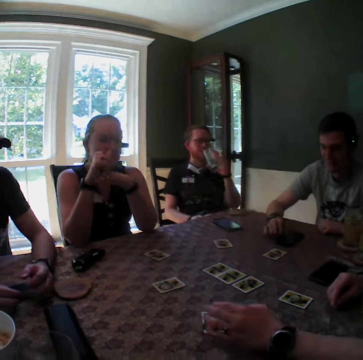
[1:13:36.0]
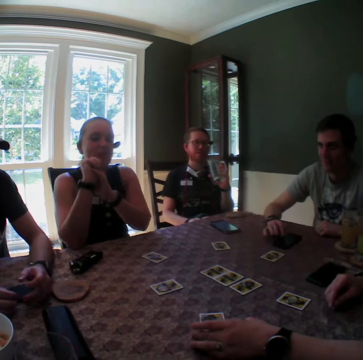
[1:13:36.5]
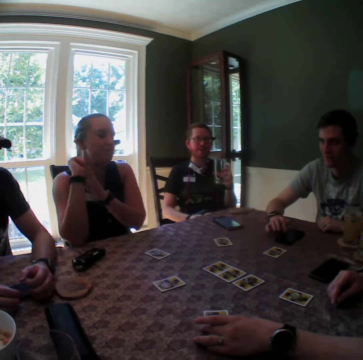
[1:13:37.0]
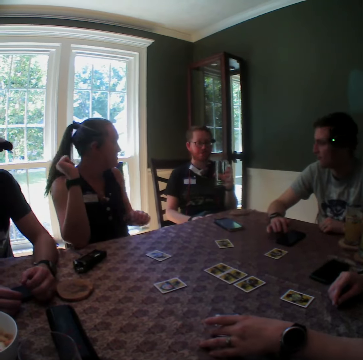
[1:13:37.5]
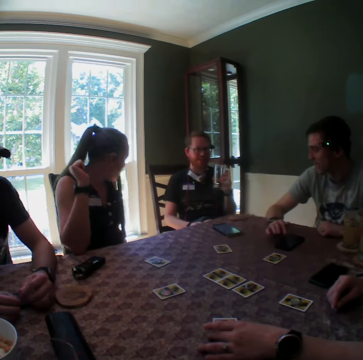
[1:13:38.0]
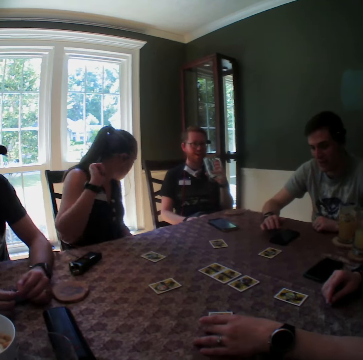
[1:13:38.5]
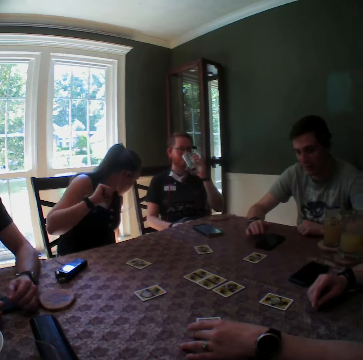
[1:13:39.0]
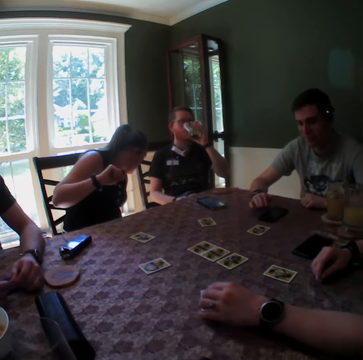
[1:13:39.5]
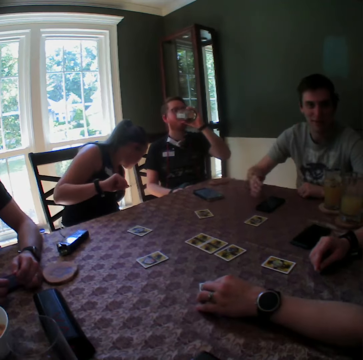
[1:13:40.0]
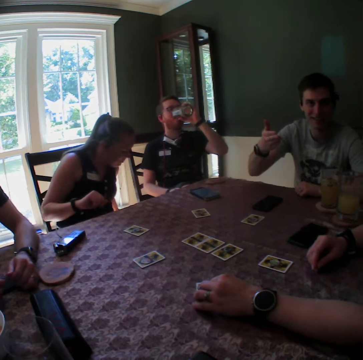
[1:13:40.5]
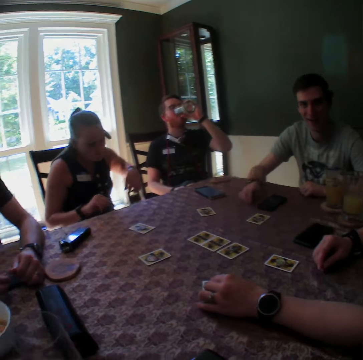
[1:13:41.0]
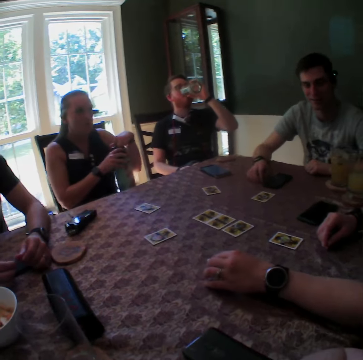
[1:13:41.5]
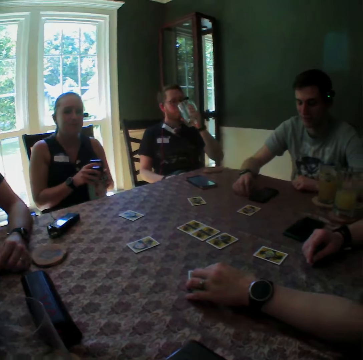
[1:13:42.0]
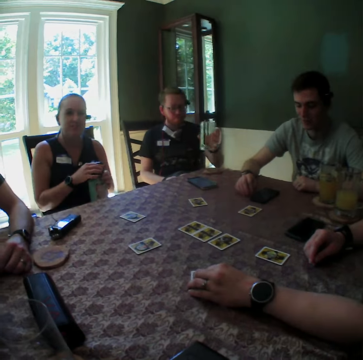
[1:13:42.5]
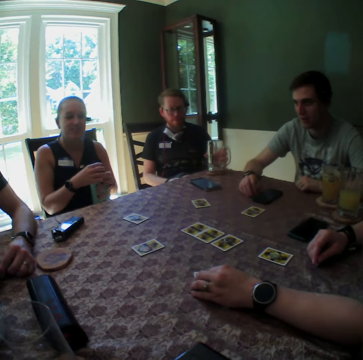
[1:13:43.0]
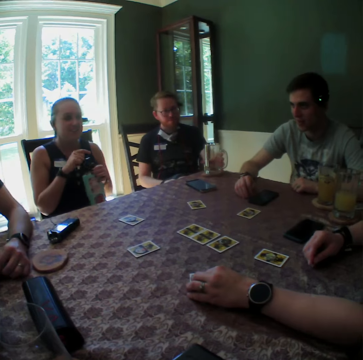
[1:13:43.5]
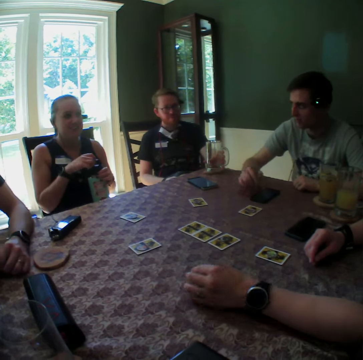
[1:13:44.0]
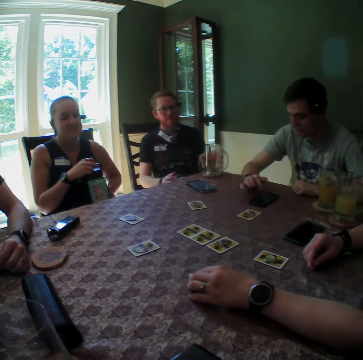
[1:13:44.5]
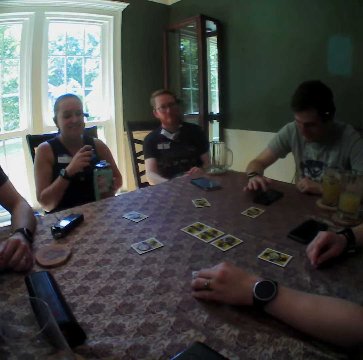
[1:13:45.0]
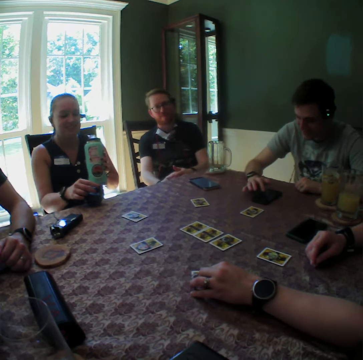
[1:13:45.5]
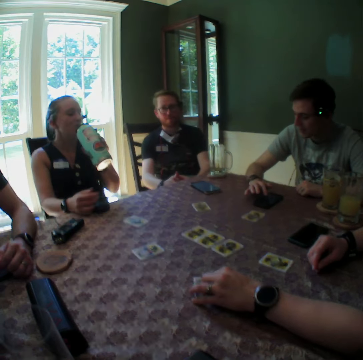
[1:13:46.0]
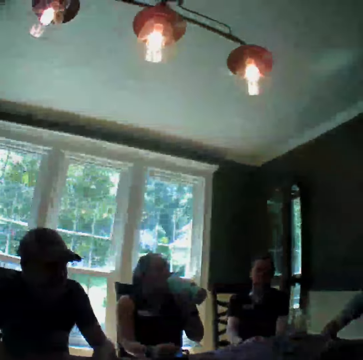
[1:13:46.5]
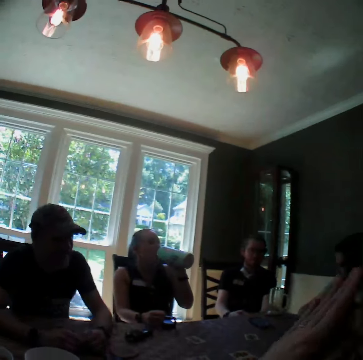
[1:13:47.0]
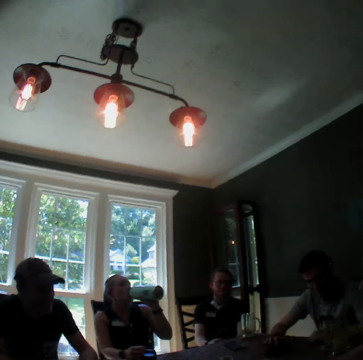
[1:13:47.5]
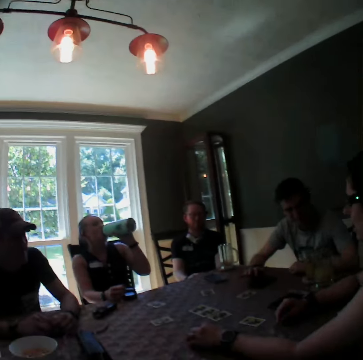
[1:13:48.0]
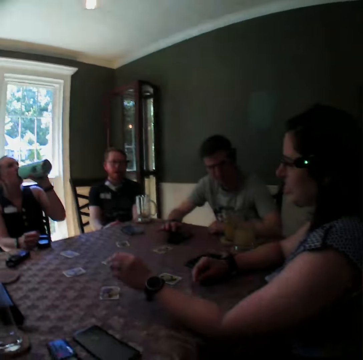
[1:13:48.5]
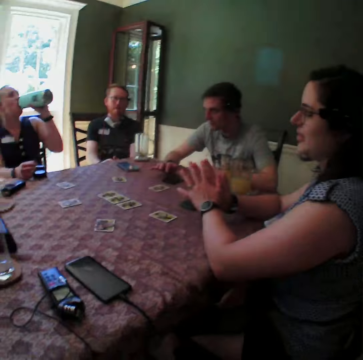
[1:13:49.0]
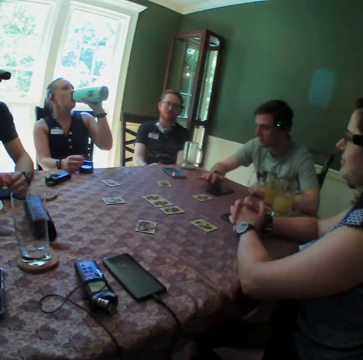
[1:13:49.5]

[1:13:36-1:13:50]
A woman takes off her left hand from her right hand. The woman picks up a water bottle from the ground with her left hand. A man drinks from the cup in his right hand. Another man gestures with his right hand. The woman holds the water bottle with both hands. The first man sips a drink. The woman opens the water bottle in her hands. The first man places the glass in his left hand on the table. The other man operates a phone. The woman places a cover in her right hand on the table. The woman drinks water from the water bottle in her left hand. Another woman removes her left hand from the card on the table.

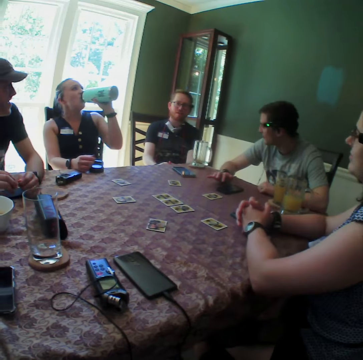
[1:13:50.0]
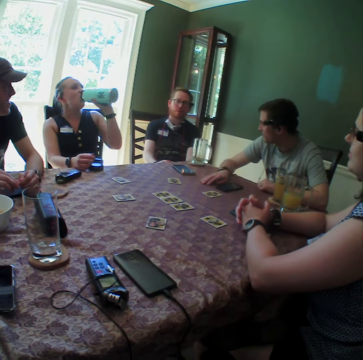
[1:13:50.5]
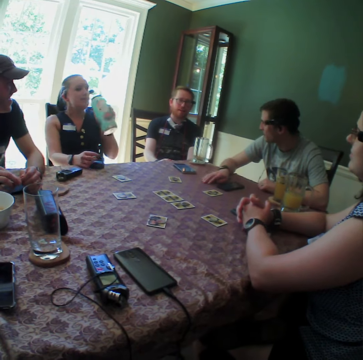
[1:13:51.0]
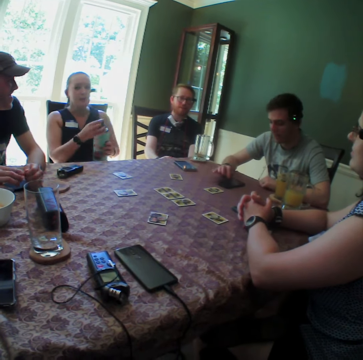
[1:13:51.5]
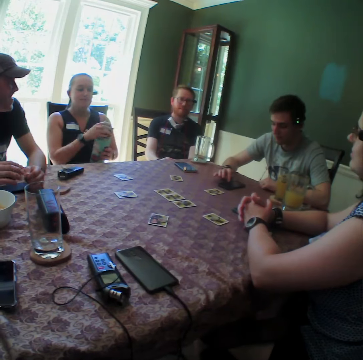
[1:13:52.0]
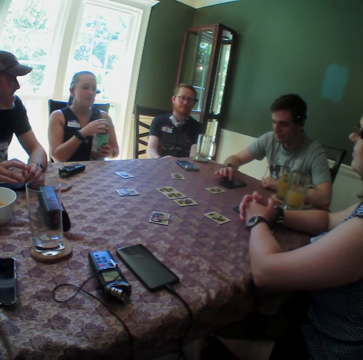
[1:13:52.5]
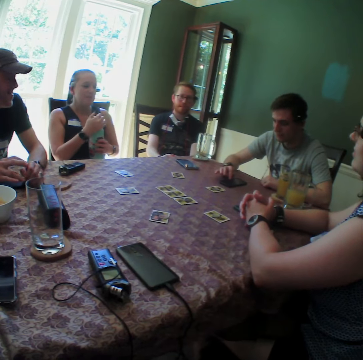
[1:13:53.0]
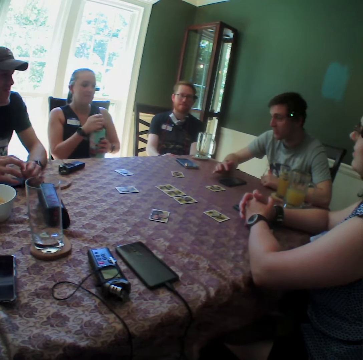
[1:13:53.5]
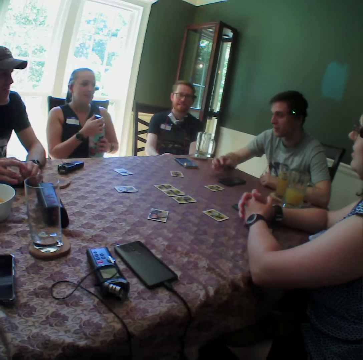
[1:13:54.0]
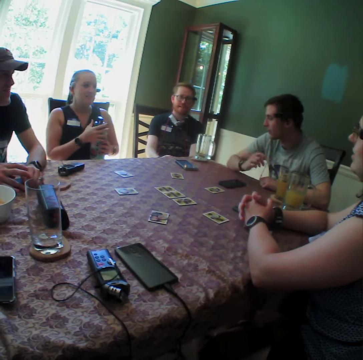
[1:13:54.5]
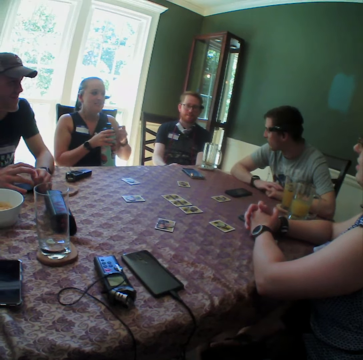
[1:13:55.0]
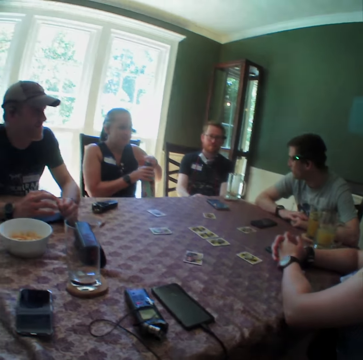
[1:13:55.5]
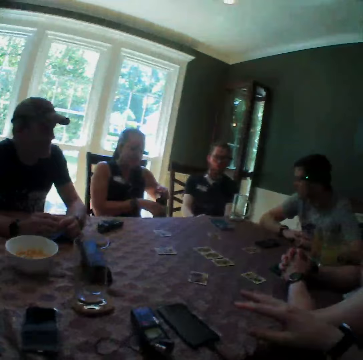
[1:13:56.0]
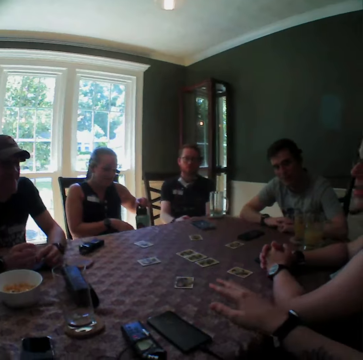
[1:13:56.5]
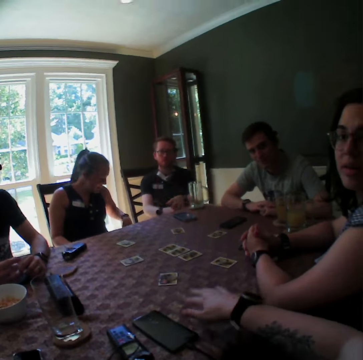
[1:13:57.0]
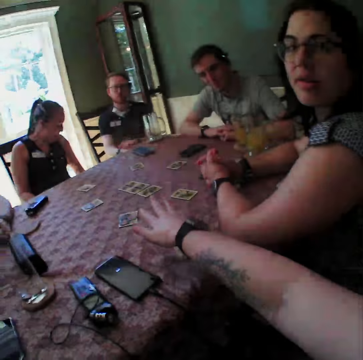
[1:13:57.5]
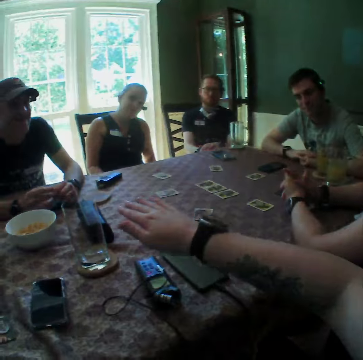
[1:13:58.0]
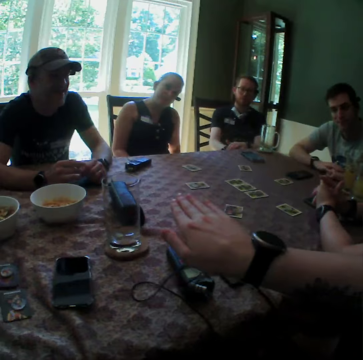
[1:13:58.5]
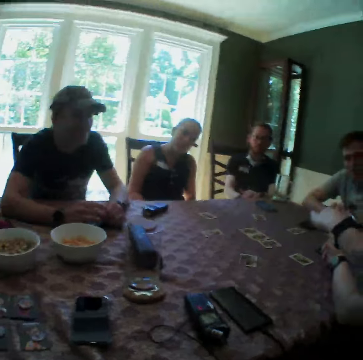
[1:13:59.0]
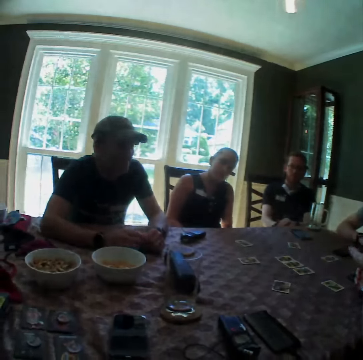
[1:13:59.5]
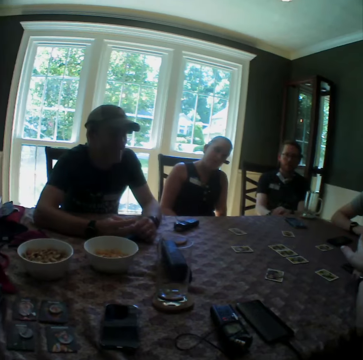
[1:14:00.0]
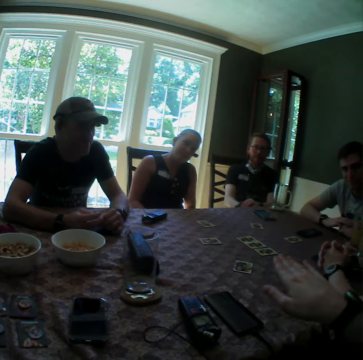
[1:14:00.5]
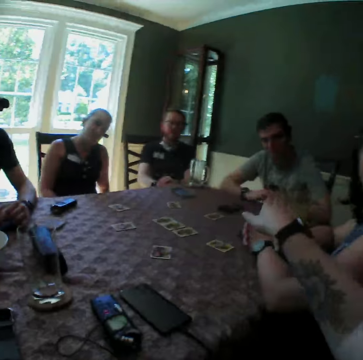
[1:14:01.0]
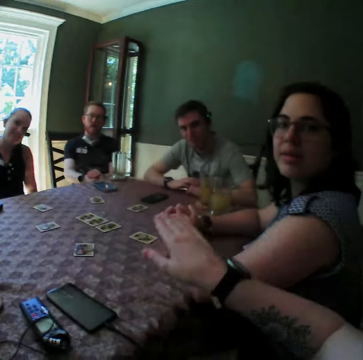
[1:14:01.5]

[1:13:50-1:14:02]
A woman picks up the cover on the table with her right hand. A man places his left hand on the table. The woman removes the water bottle in her left hand from her mouth. The woman closes the water bottle in her left hand with the cover in her right hand. The man operates the phone on the table with his right hand. The man gestures with his right hand. The man places his right hand on his left hand. The camera wearer gestures with his right hand. The woman drops the water bottle on the floor with her left hand.

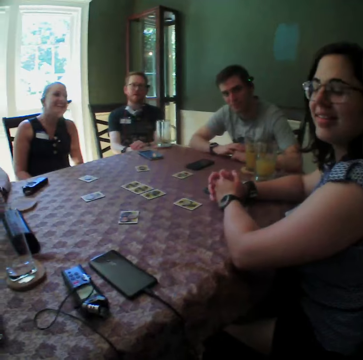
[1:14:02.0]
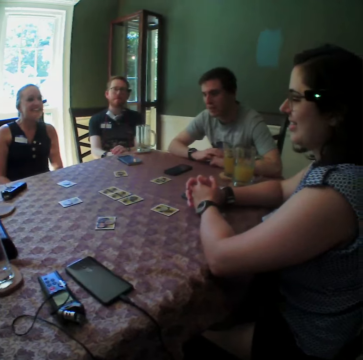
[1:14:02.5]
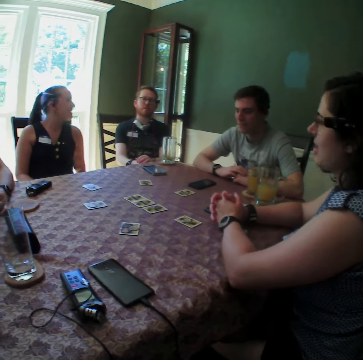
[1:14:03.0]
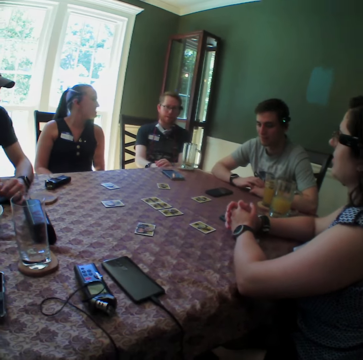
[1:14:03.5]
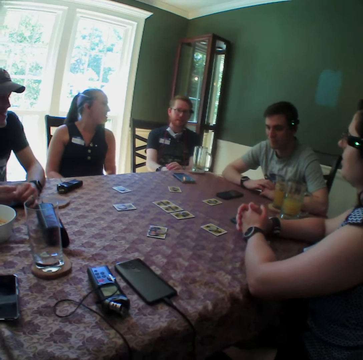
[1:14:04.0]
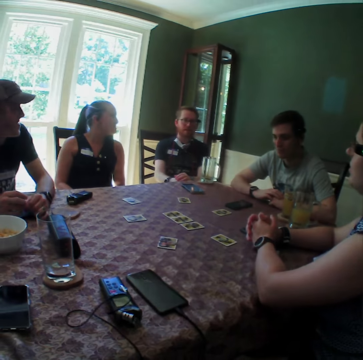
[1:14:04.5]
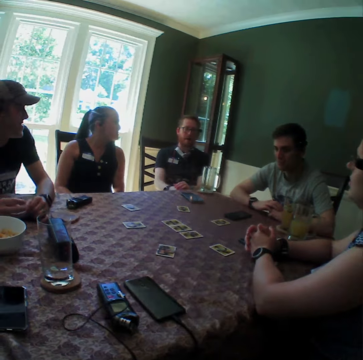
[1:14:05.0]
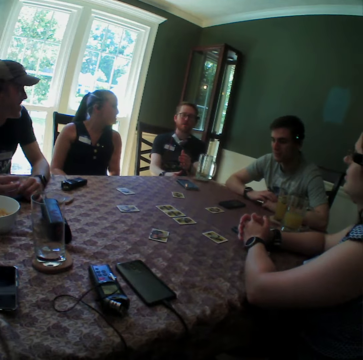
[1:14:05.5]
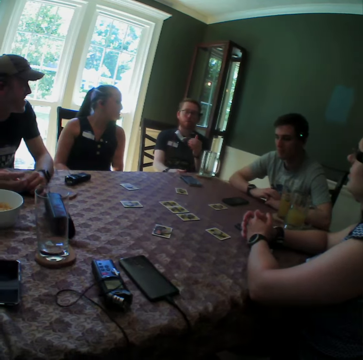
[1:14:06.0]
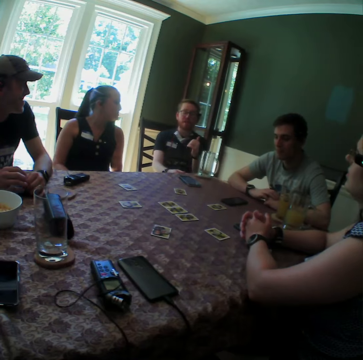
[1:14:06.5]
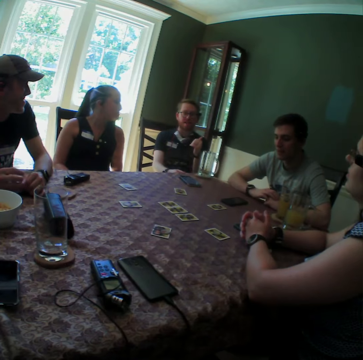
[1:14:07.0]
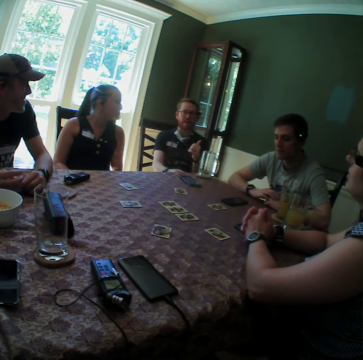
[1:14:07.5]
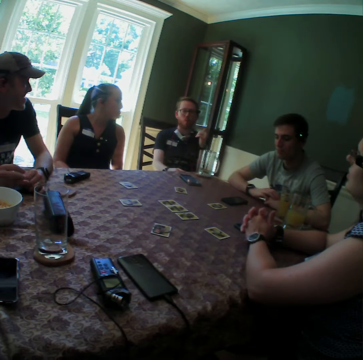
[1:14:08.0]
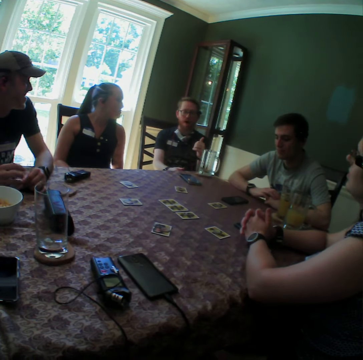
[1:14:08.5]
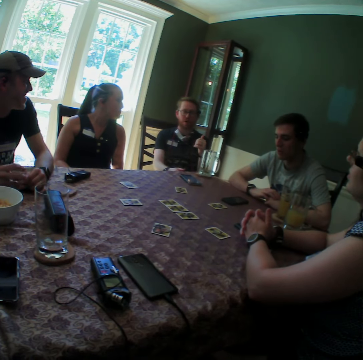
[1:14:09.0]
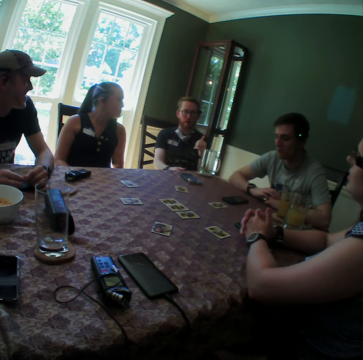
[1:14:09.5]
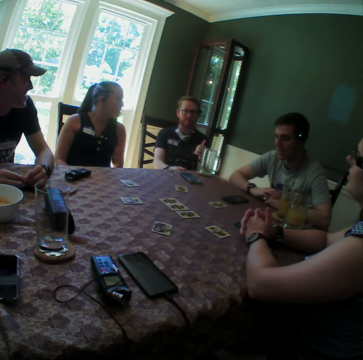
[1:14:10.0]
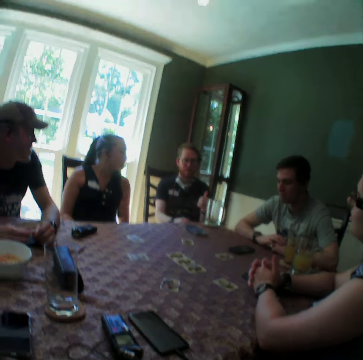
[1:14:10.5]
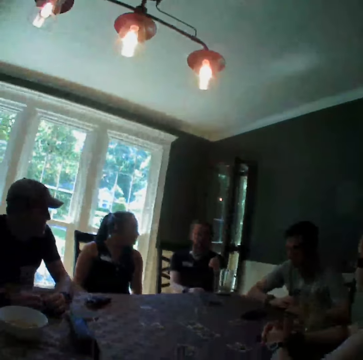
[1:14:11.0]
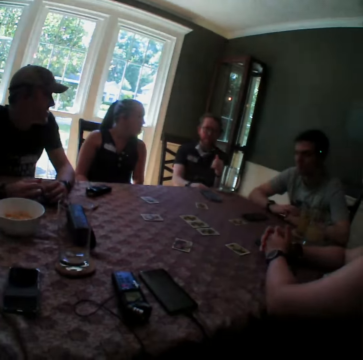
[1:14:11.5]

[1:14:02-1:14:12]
A man gestures with his left hand.
